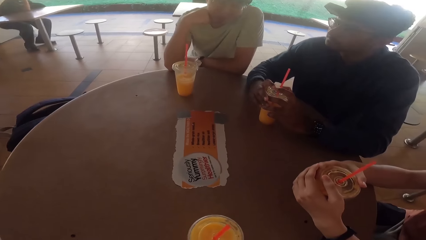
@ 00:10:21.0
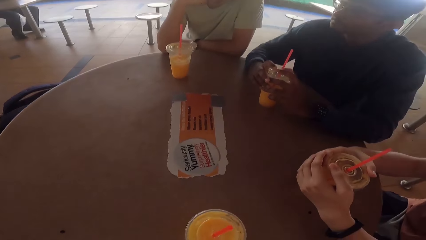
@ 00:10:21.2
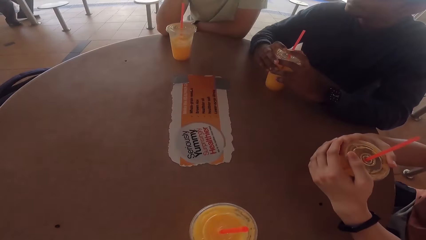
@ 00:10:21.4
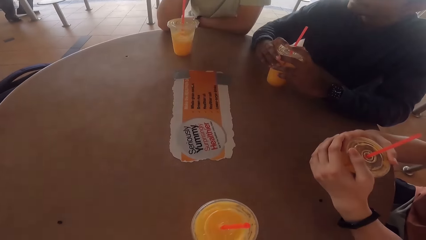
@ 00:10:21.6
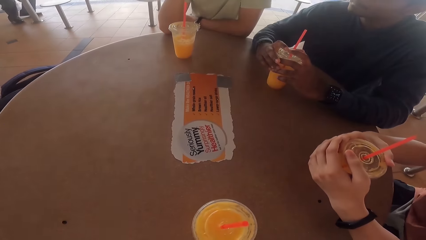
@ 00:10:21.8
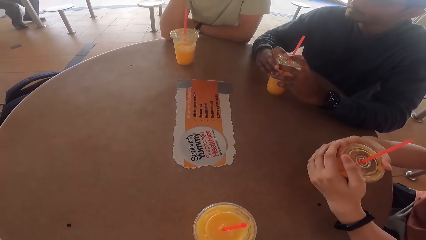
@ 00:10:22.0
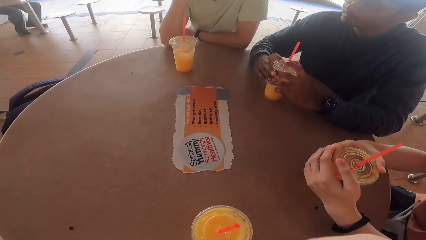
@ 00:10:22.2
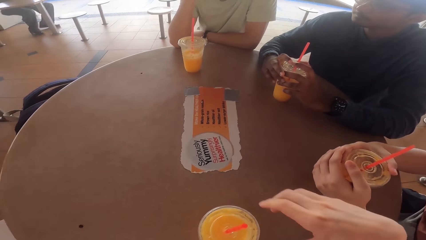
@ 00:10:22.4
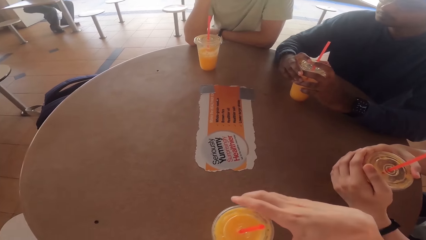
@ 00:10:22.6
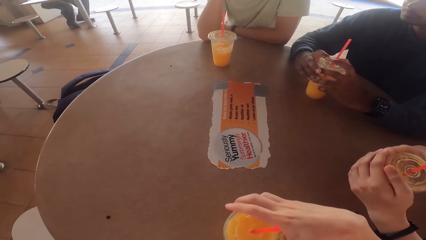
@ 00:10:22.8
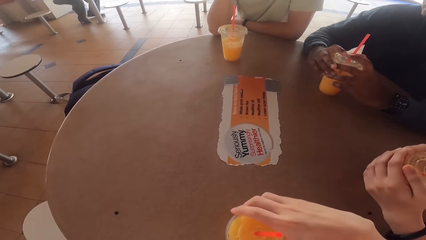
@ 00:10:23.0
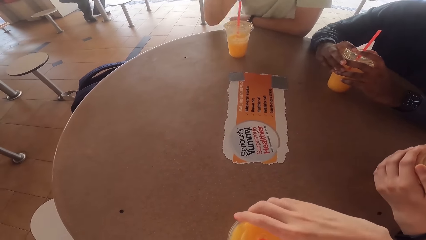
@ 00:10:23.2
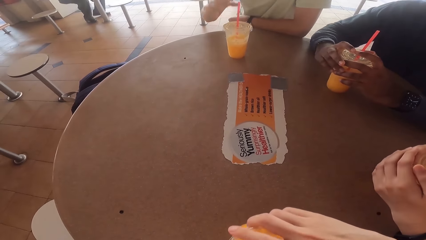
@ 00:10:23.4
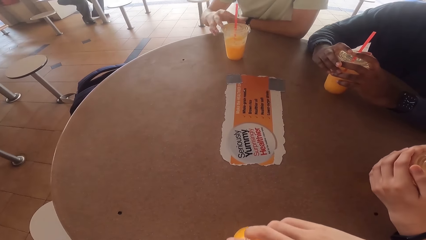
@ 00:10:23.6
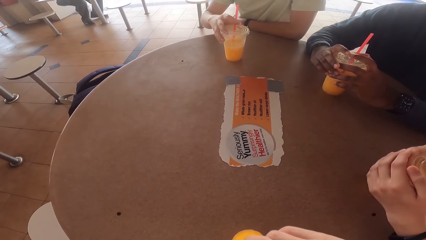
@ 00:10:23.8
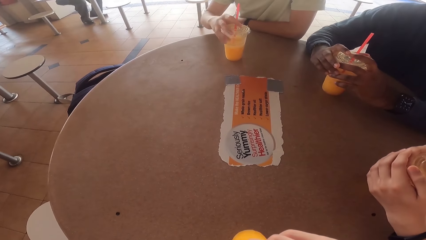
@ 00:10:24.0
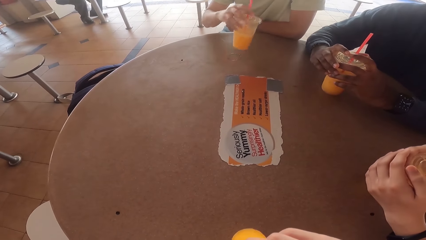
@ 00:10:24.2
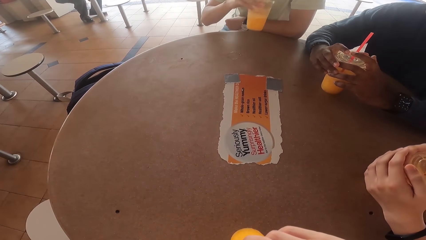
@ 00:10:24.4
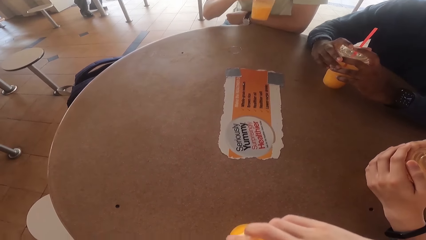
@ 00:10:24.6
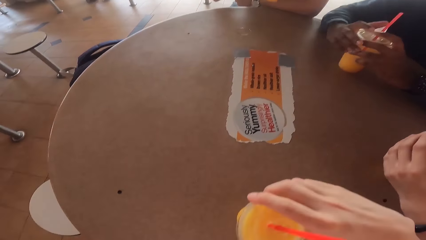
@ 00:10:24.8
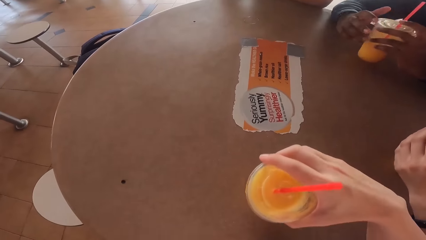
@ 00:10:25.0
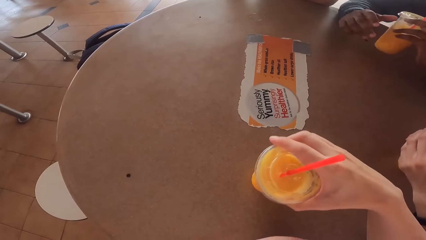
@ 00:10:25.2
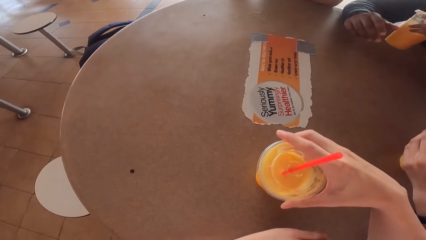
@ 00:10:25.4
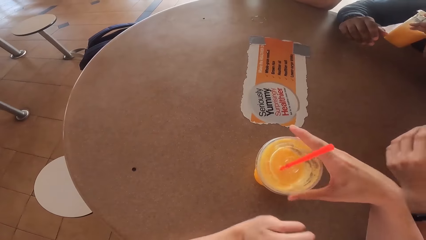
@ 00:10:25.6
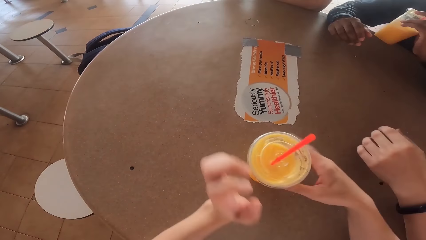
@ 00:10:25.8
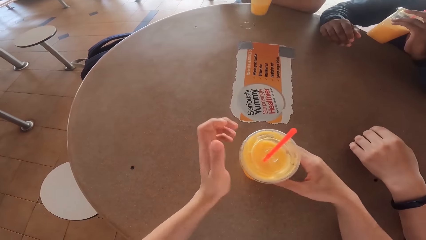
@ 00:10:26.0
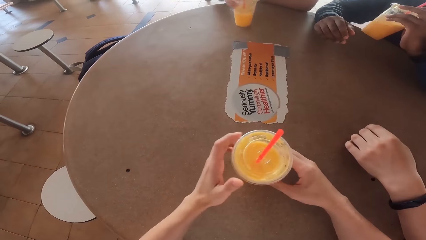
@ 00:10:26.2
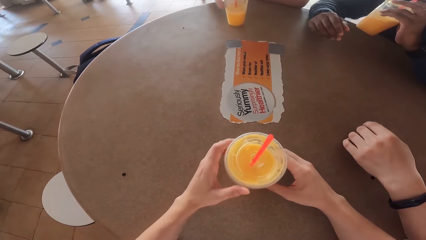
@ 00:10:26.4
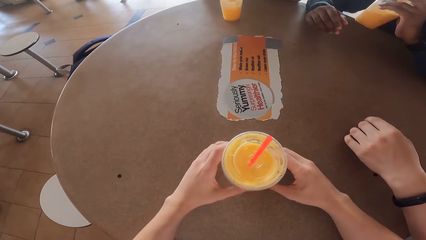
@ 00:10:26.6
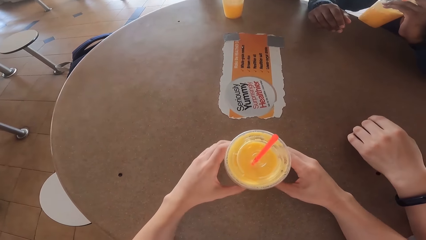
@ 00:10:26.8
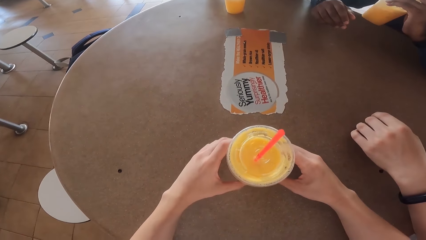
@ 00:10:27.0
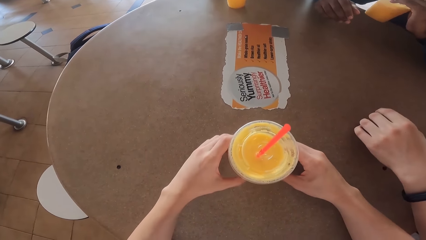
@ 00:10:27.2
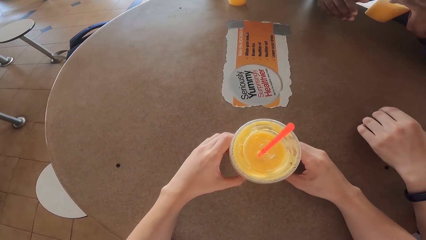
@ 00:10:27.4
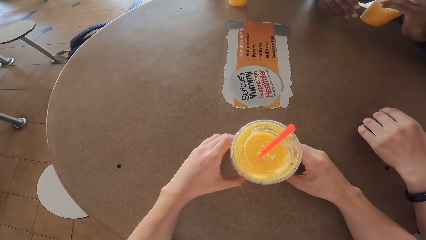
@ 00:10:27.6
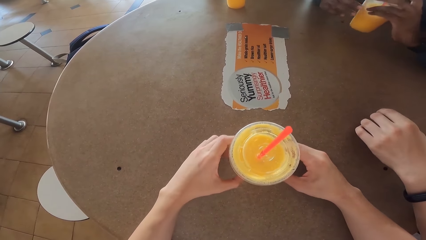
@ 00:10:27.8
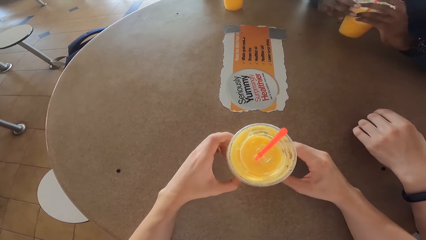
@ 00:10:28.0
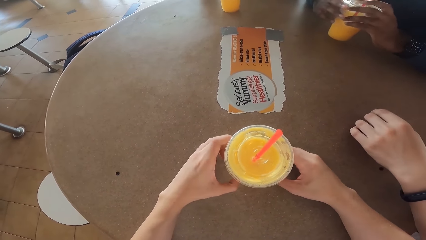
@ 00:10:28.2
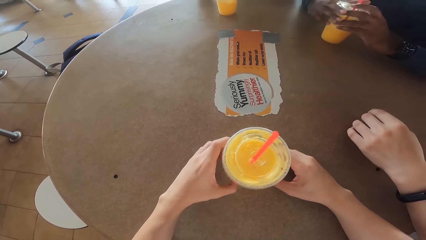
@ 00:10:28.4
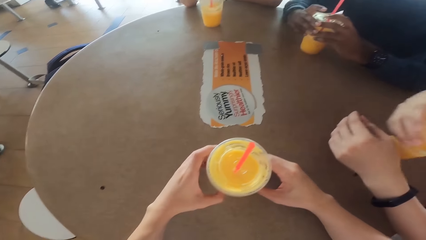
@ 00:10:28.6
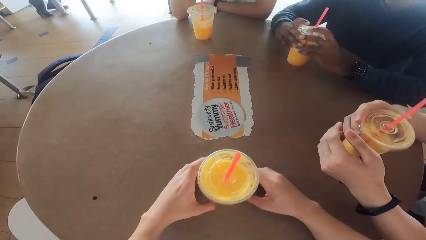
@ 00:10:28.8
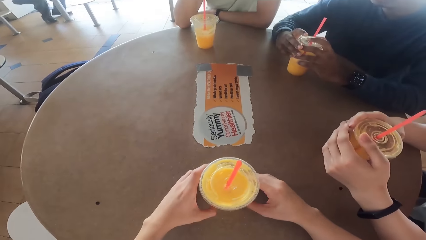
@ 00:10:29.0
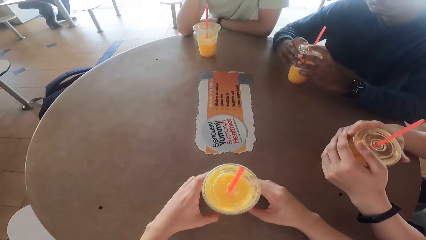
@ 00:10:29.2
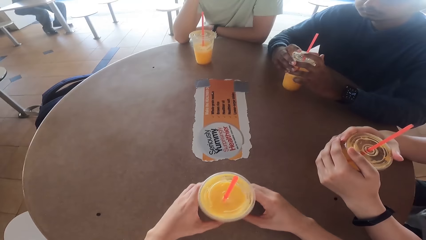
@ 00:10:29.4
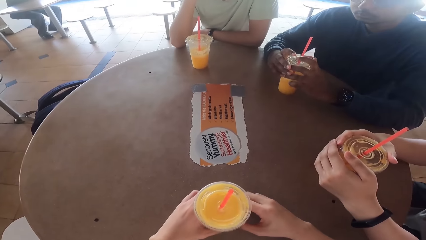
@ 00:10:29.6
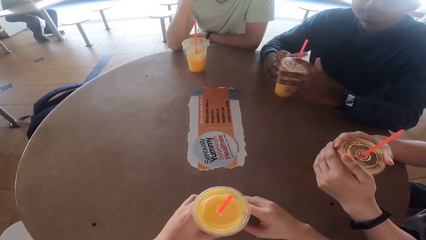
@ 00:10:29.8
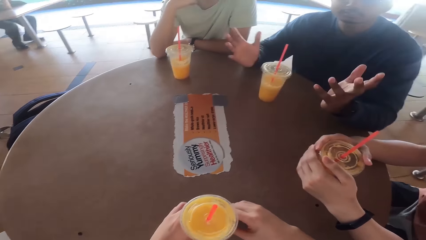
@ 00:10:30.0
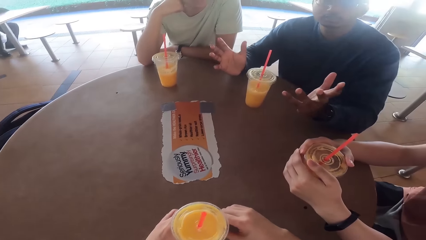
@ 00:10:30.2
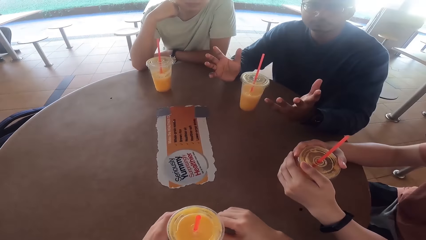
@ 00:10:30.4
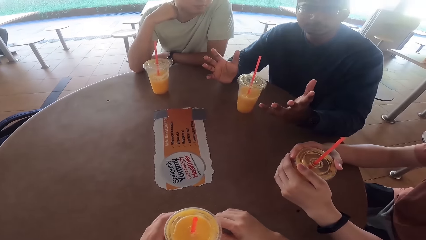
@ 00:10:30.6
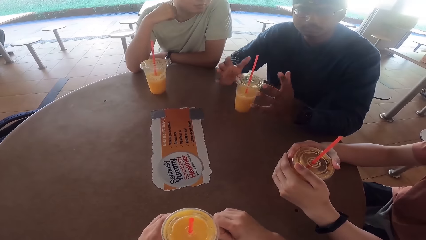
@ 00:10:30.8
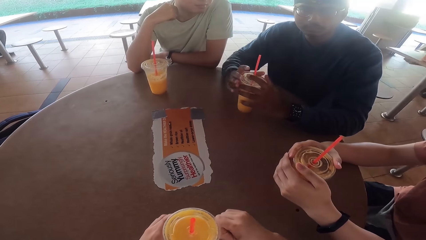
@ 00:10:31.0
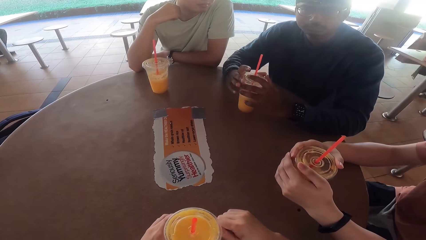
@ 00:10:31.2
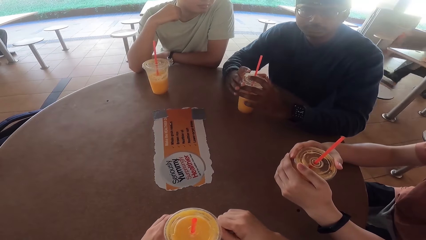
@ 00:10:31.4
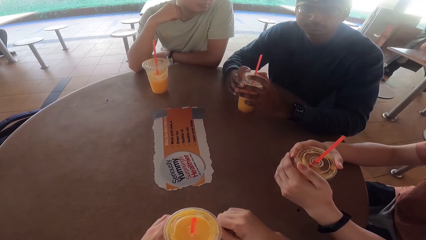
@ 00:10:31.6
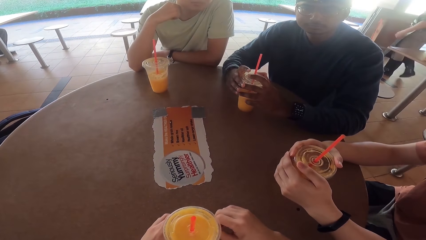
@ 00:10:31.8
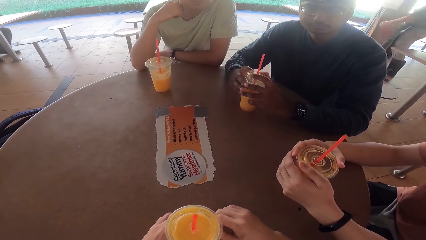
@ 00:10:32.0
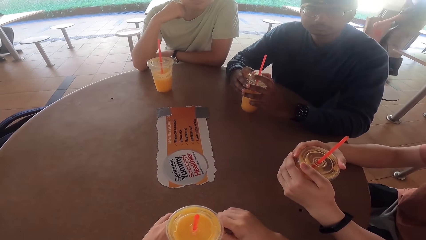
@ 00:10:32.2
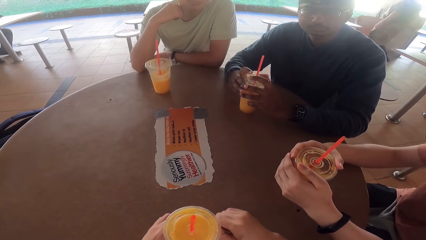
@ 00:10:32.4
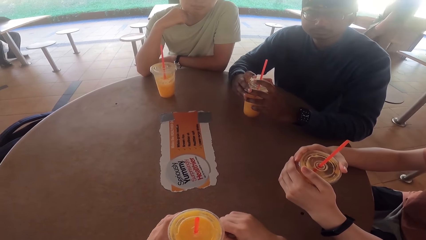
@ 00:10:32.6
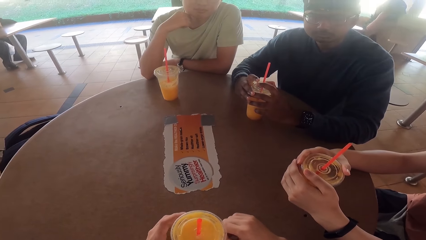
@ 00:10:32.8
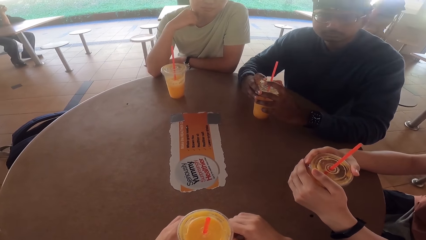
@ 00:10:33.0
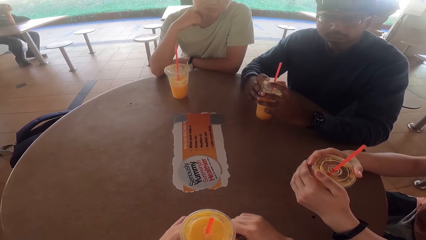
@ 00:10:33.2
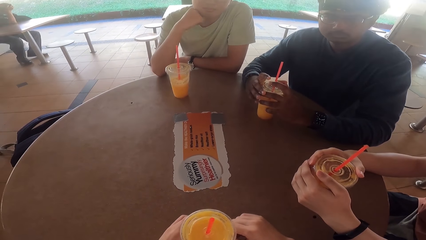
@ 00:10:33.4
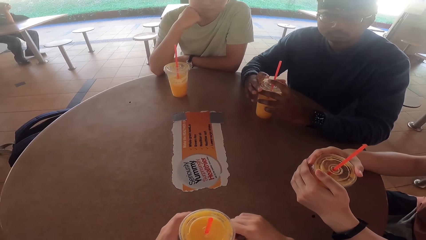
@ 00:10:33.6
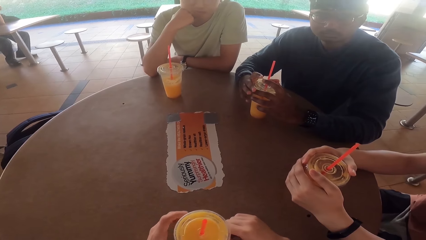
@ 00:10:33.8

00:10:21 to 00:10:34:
Three persons drink their juice. One of the persons talks to the other two and the camera wearer. The camera wearer talks to the three persons.
